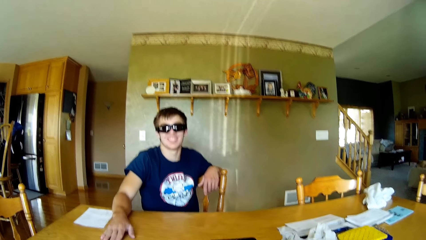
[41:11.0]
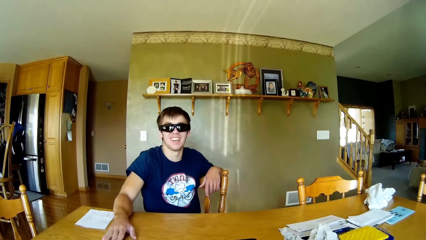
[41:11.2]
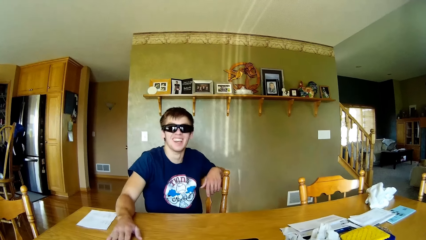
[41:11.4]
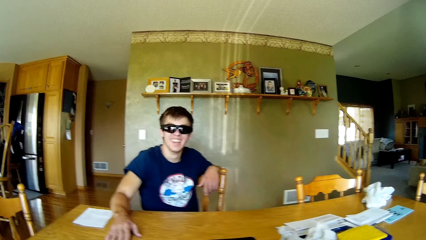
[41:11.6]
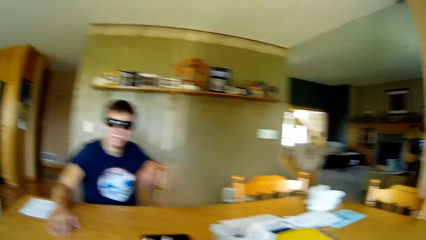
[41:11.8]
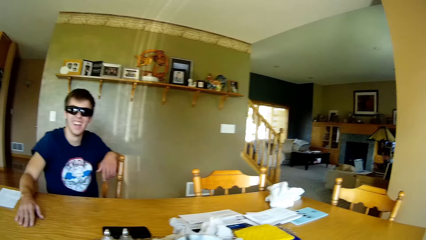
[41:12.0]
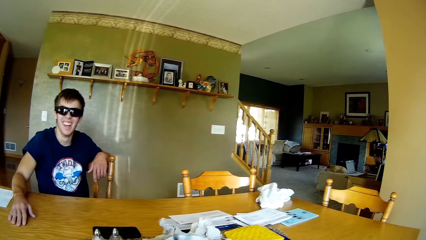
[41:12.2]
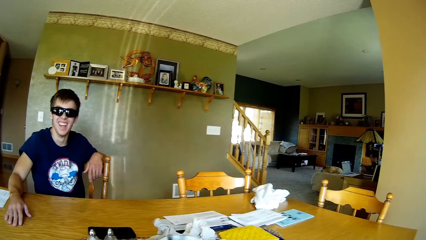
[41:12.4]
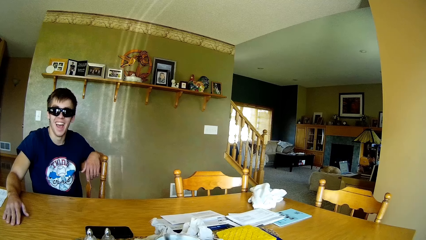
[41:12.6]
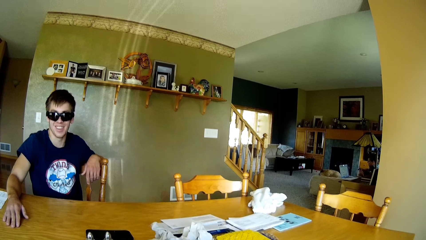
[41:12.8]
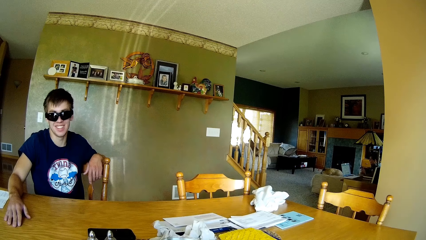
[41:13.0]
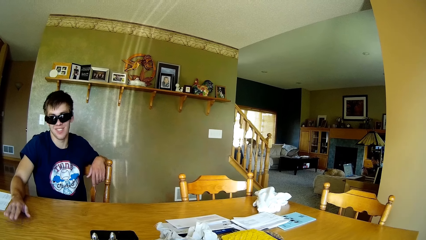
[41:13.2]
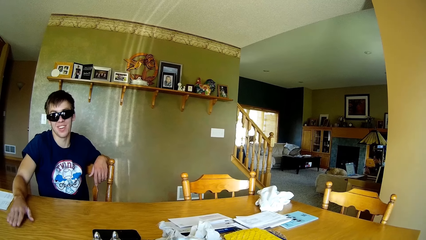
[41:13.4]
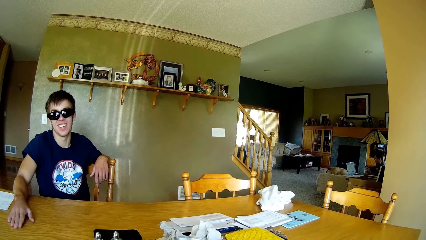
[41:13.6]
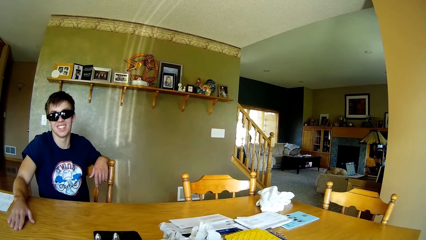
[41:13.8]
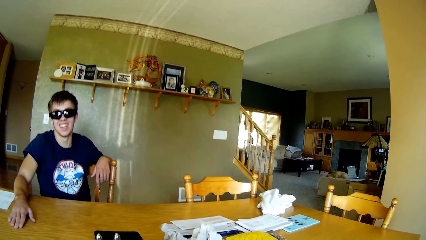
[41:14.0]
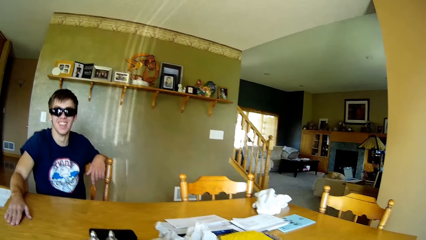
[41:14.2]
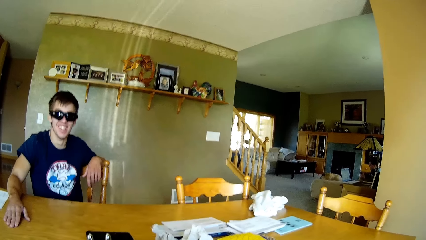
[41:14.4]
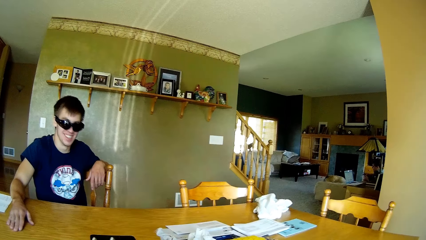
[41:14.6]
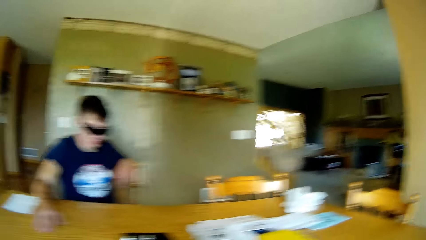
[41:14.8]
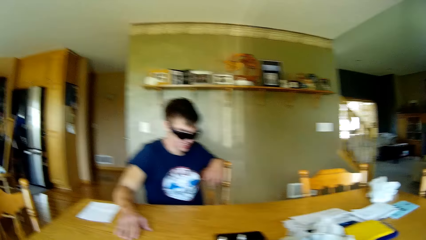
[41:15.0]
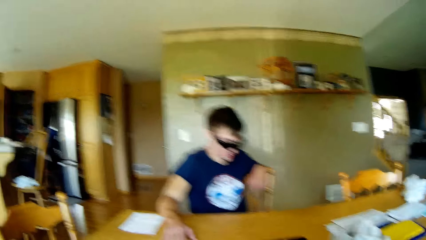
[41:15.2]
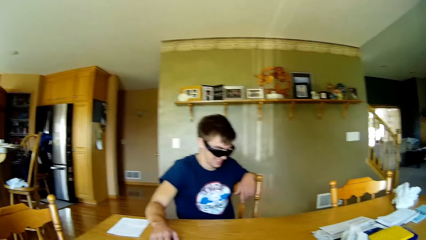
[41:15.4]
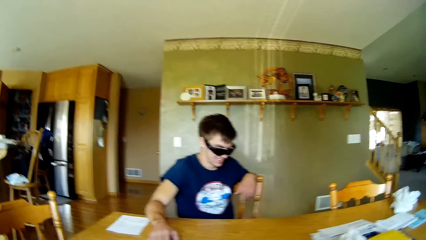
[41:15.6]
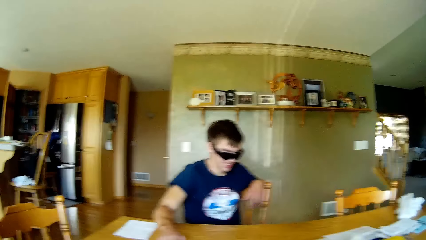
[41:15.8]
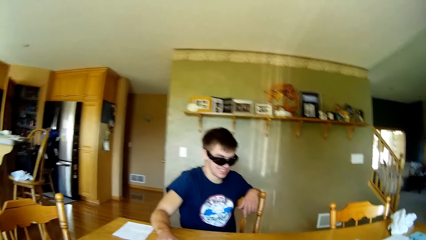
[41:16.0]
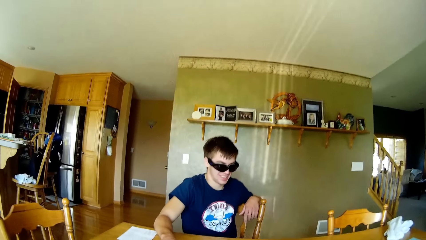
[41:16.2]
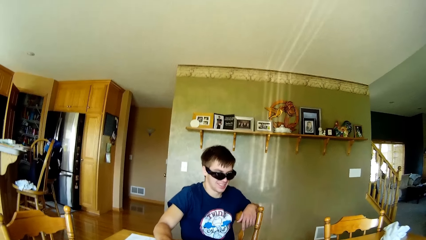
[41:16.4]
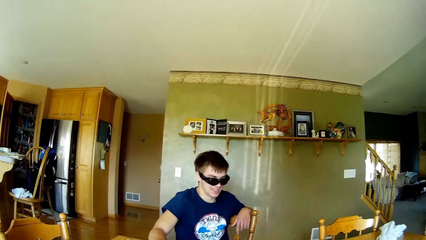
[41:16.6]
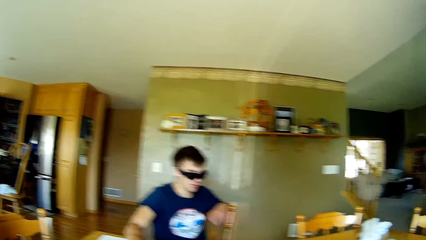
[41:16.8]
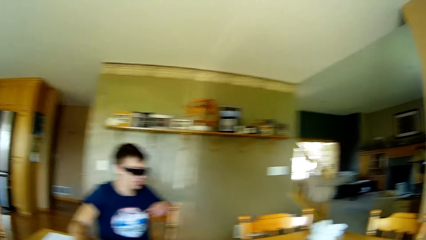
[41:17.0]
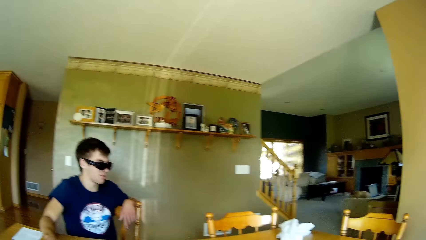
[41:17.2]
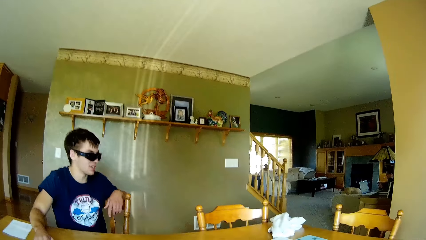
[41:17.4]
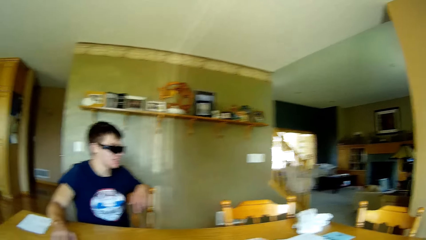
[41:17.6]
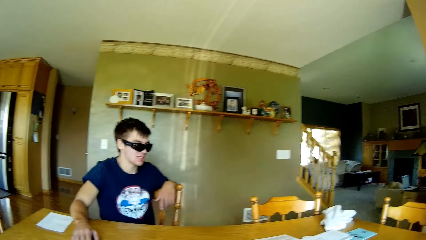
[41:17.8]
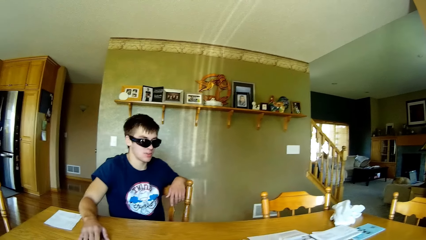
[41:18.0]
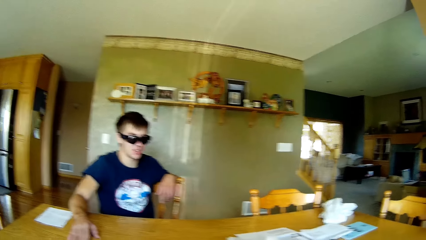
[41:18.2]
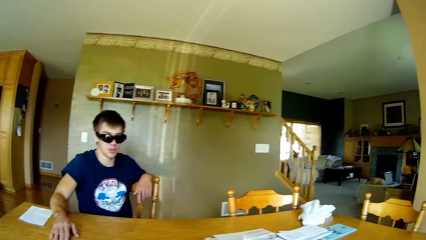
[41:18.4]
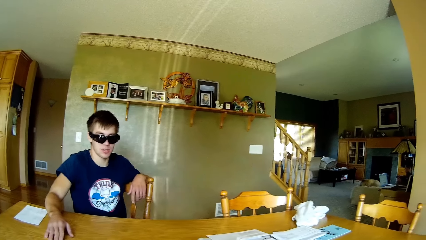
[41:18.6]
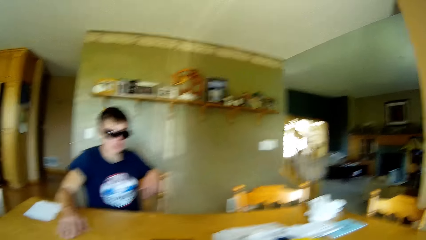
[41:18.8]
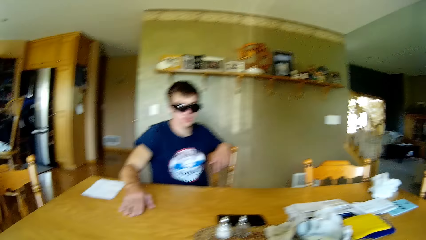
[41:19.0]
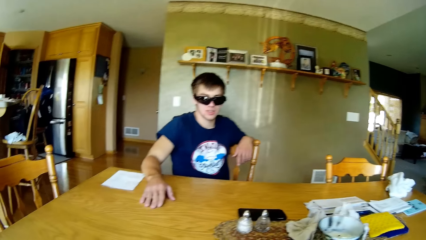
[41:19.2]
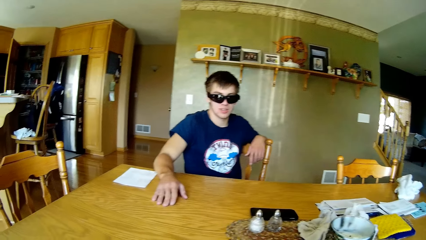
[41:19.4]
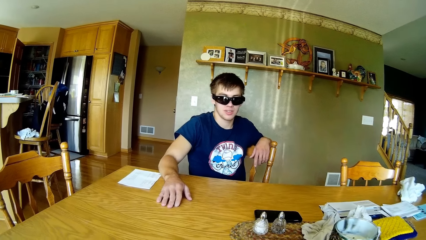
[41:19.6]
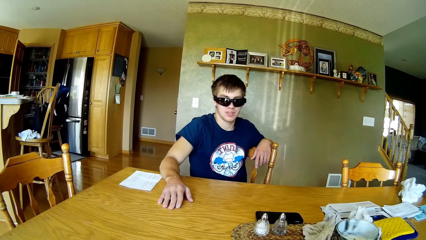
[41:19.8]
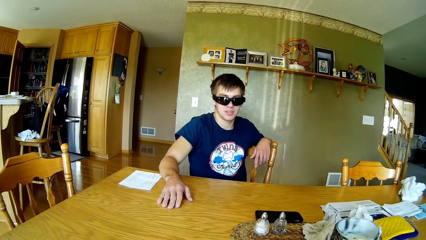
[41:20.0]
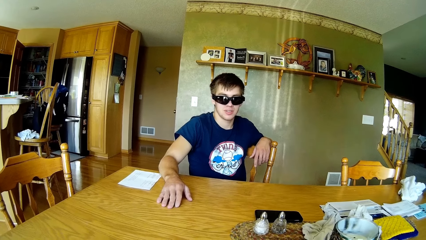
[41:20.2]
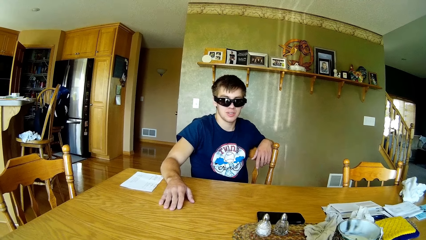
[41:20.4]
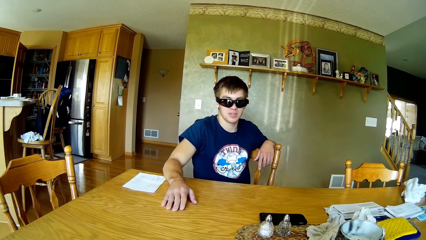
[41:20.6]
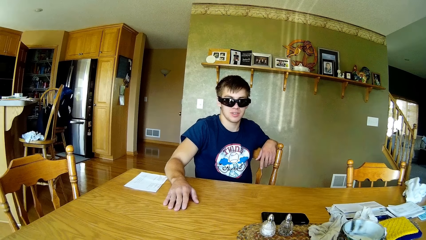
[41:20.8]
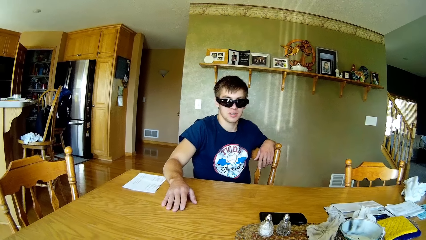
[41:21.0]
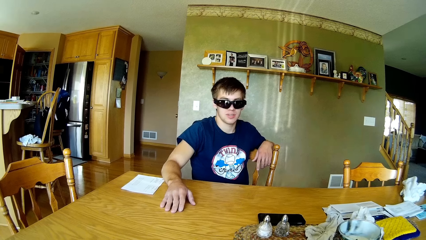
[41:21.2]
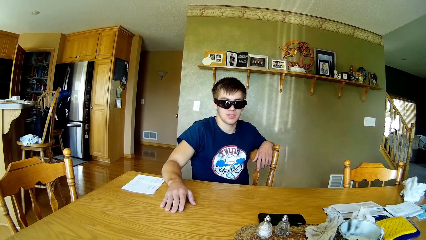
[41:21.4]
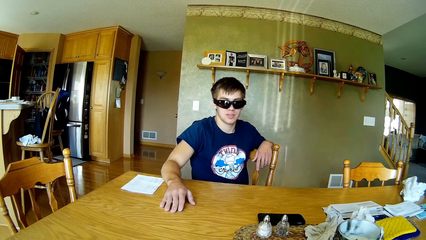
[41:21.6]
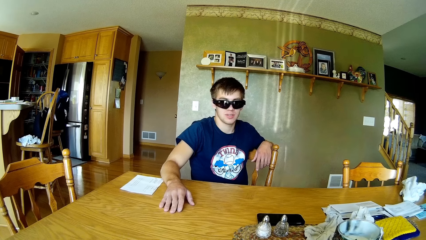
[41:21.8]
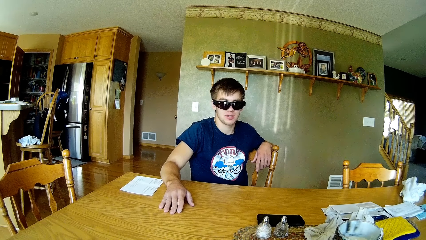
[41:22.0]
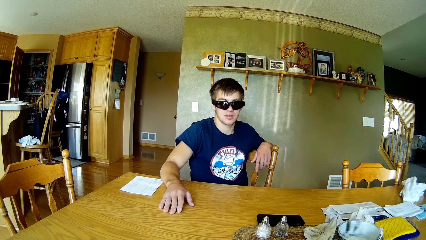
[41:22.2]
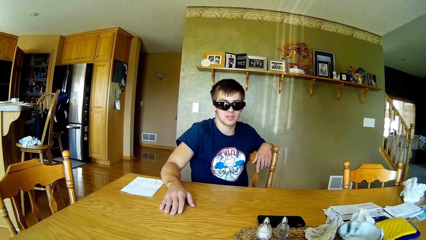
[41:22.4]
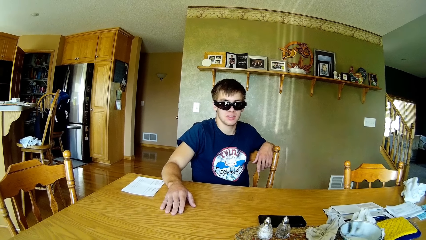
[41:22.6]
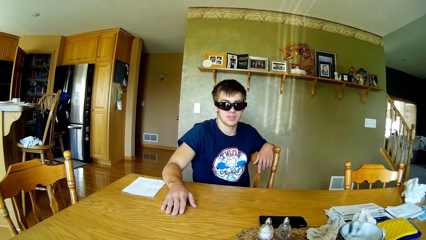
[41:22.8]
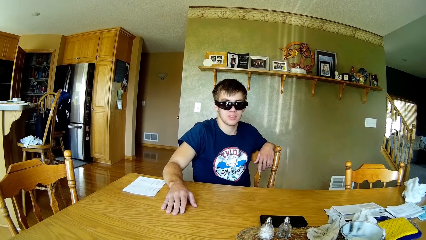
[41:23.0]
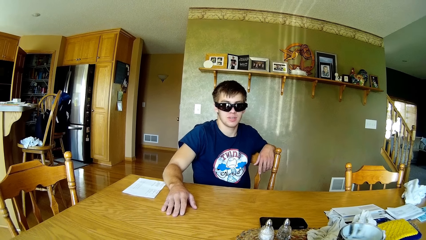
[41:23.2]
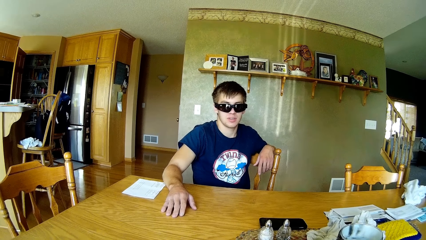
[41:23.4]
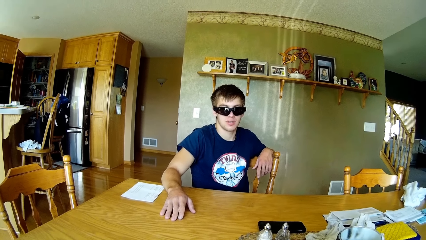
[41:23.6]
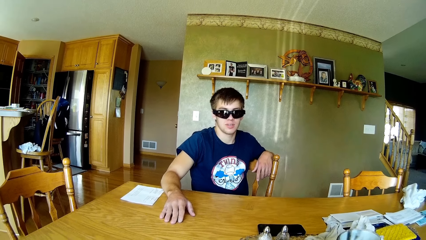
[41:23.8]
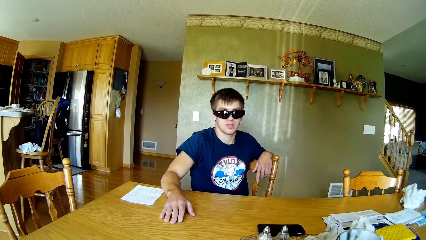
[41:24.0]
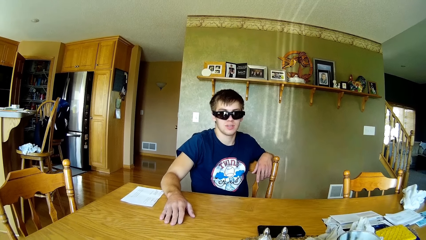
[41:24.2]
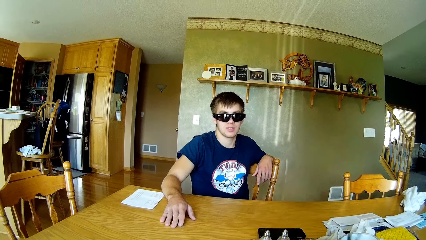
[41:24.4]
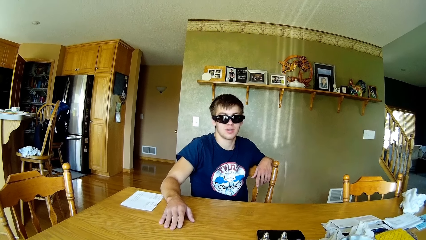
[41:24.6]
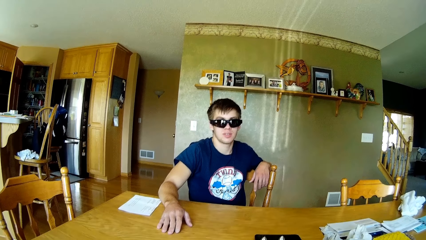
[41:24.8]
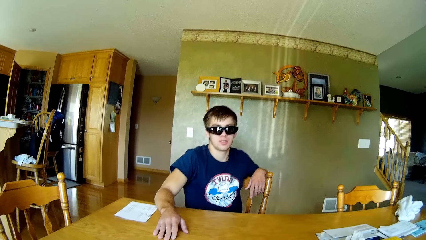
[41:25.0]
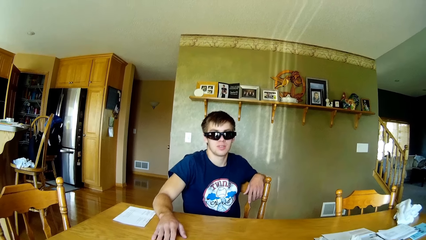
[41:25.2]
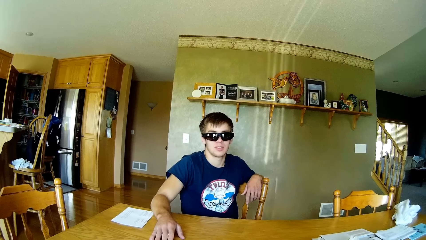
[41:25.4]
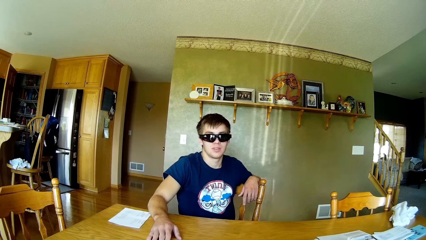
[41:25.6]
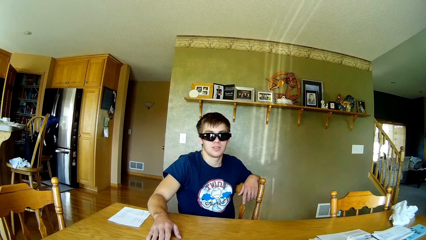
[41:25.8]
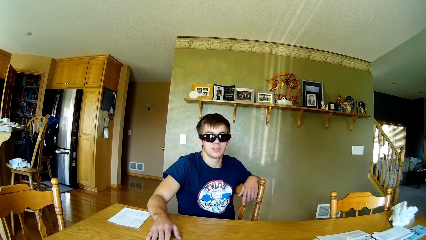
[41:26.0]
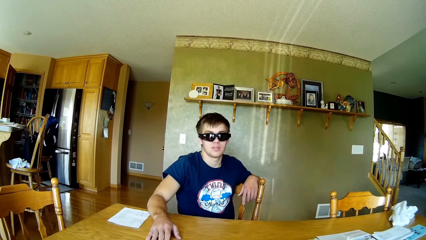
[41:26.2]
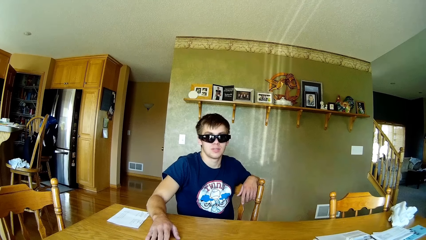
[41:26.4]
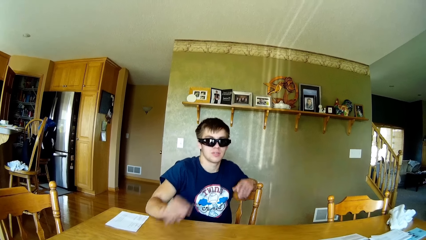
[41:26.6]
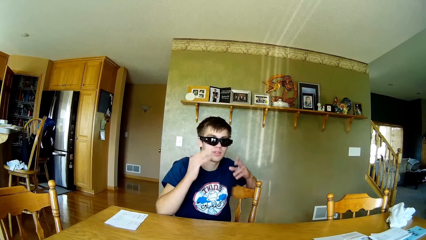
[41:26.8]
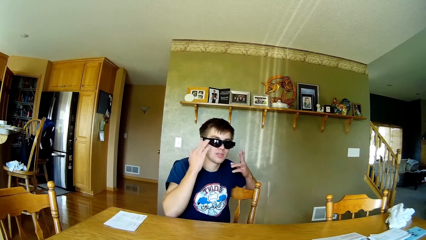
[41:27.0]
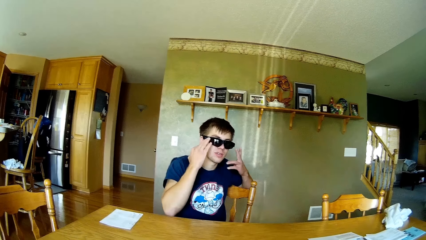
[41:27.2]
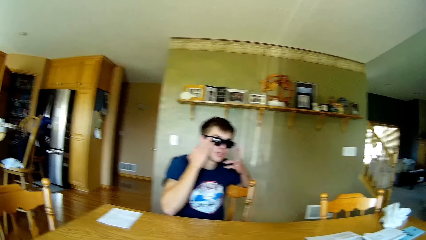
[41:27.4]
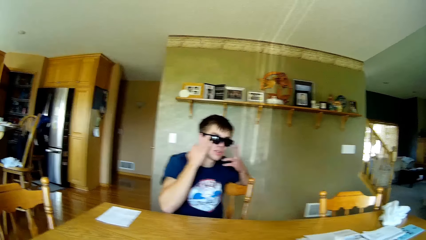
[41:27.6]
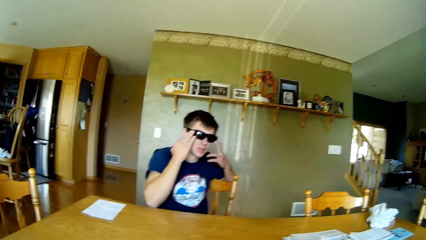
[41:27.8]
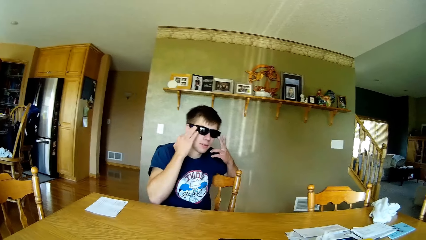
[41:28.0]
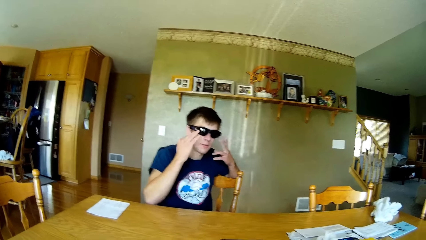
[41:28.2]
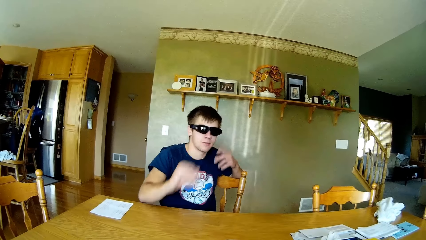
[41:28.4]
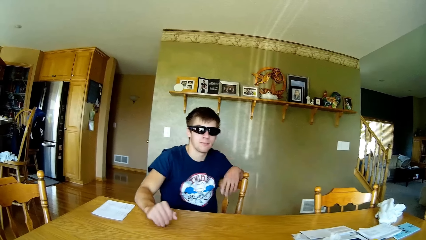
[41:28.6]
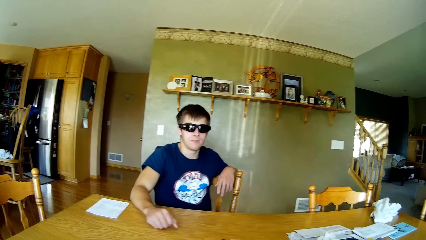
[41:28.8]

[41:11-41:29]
A man moves a hand on the table. The camera wearer looks around. The man hits the table with the right hand. The camera wearer looks around. They talk to the man. They interact with the man. They do something. The man adjusts his glasses with both hands.
